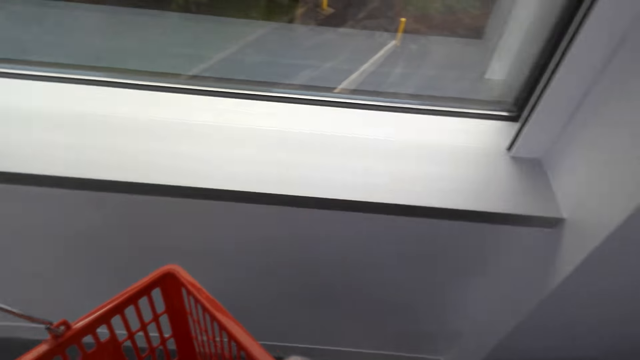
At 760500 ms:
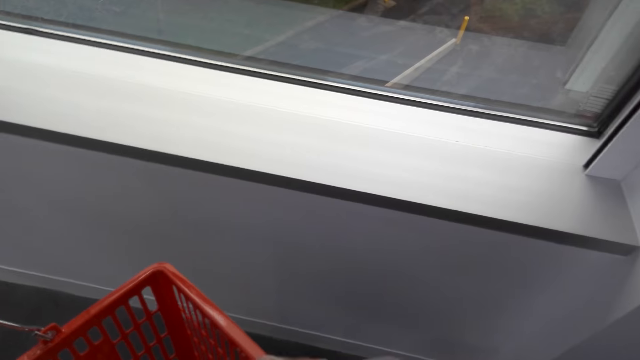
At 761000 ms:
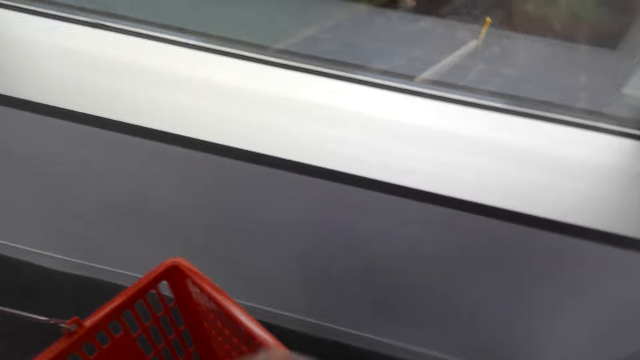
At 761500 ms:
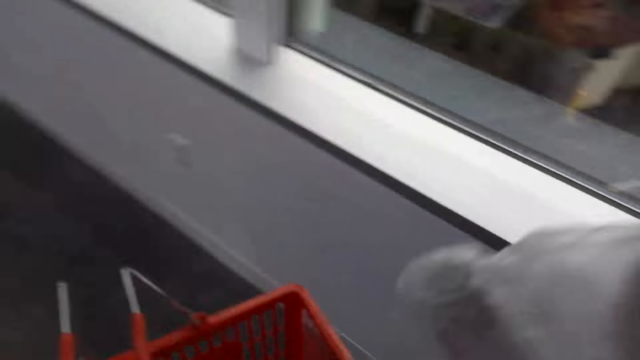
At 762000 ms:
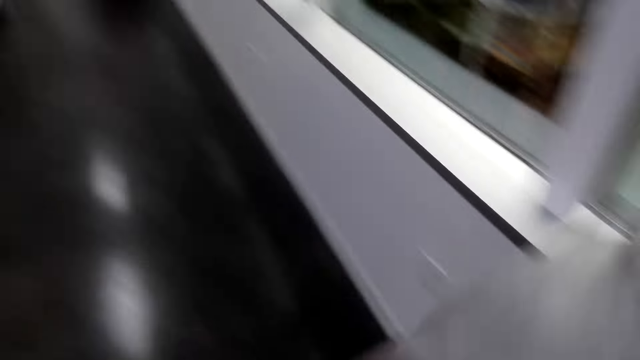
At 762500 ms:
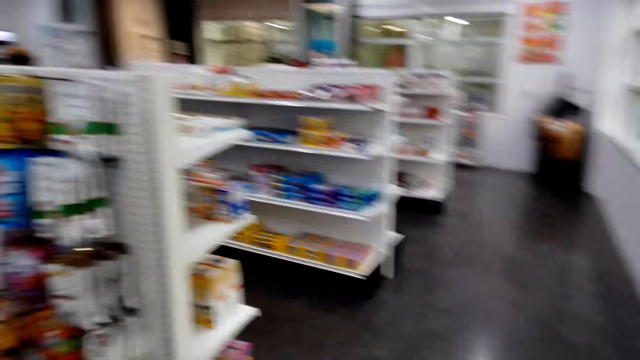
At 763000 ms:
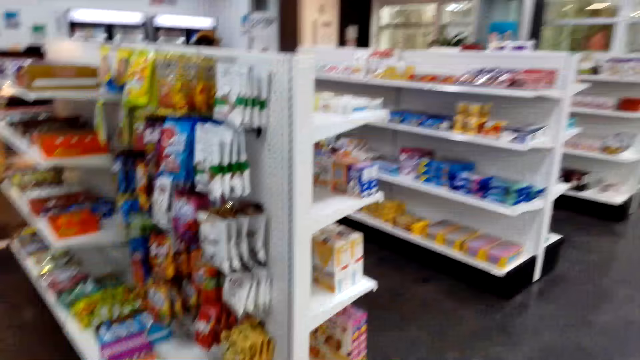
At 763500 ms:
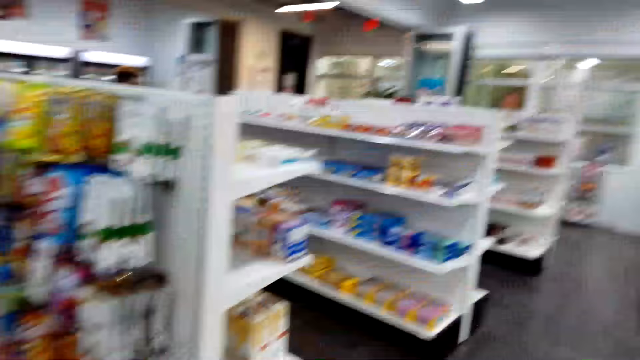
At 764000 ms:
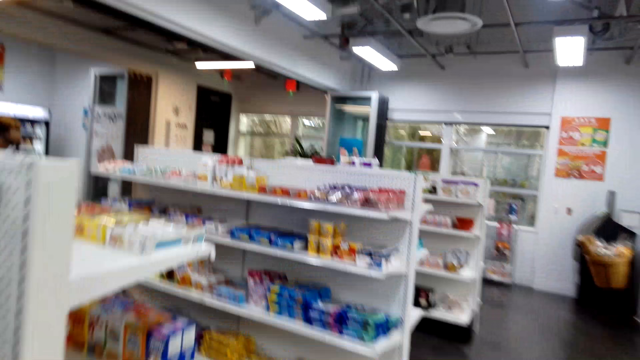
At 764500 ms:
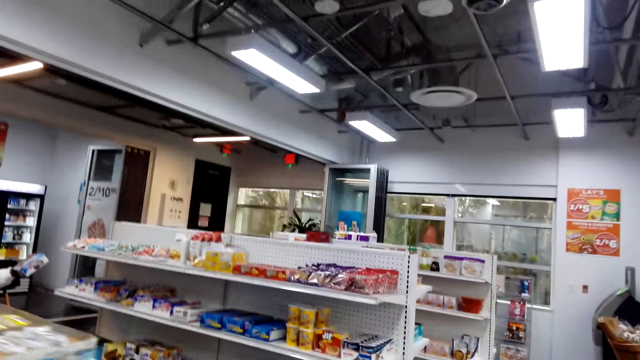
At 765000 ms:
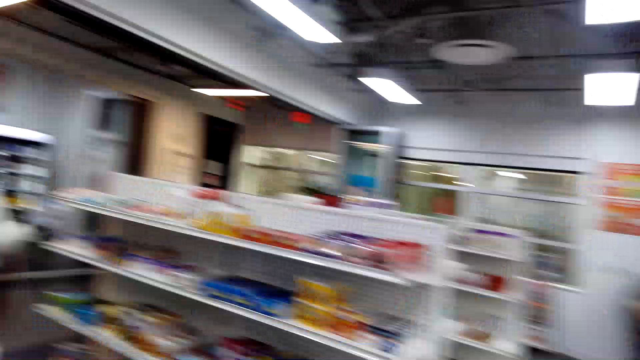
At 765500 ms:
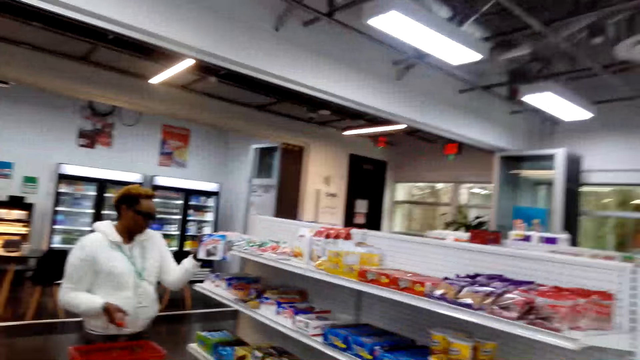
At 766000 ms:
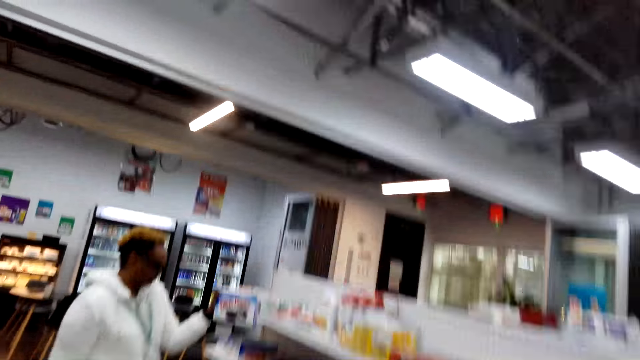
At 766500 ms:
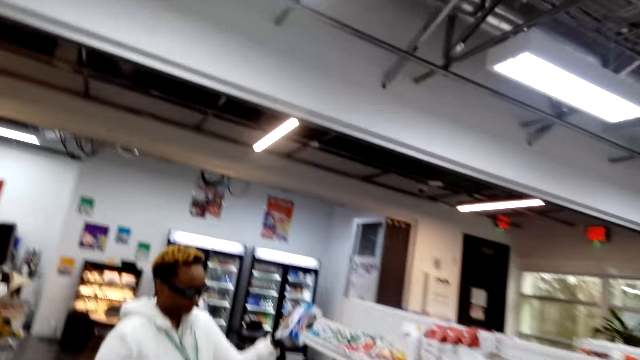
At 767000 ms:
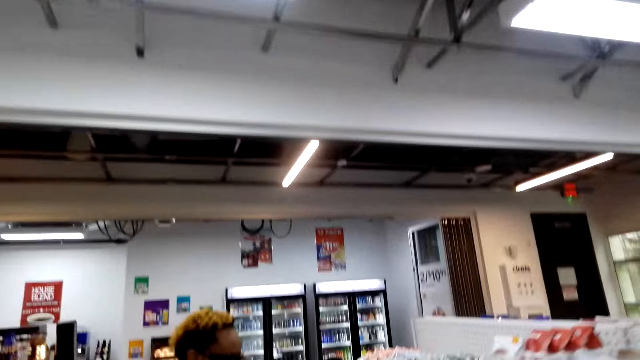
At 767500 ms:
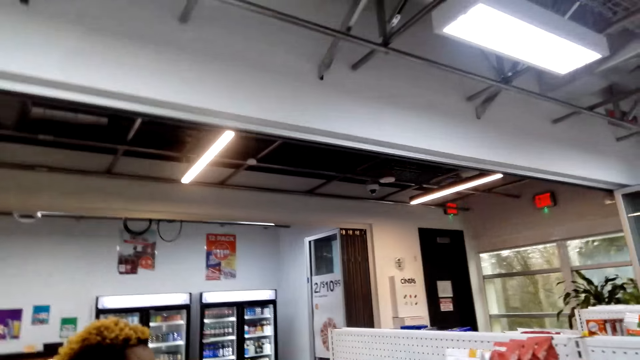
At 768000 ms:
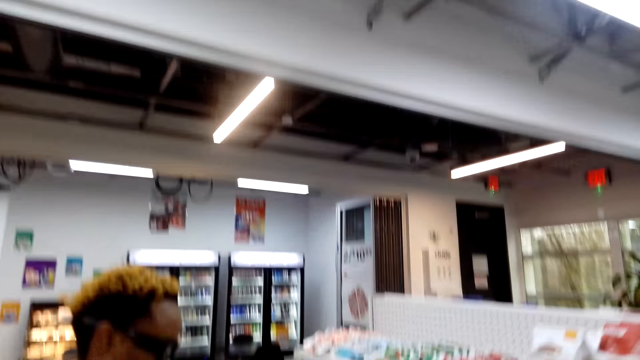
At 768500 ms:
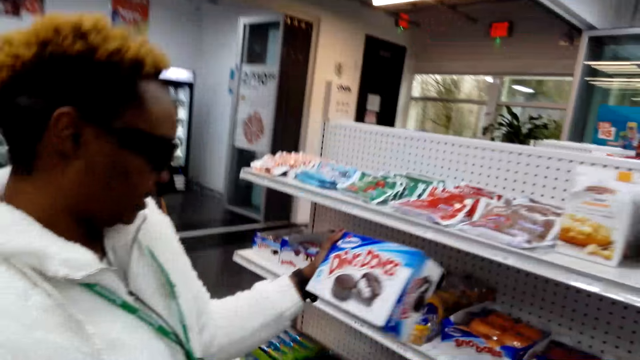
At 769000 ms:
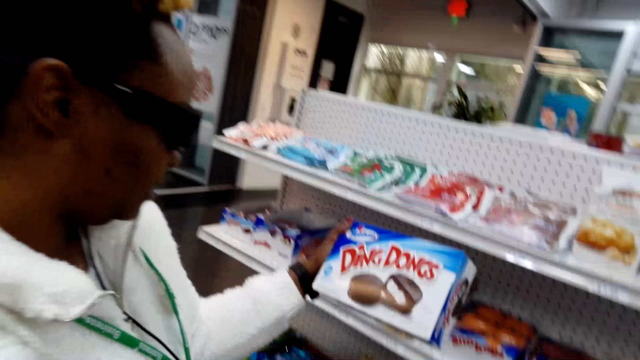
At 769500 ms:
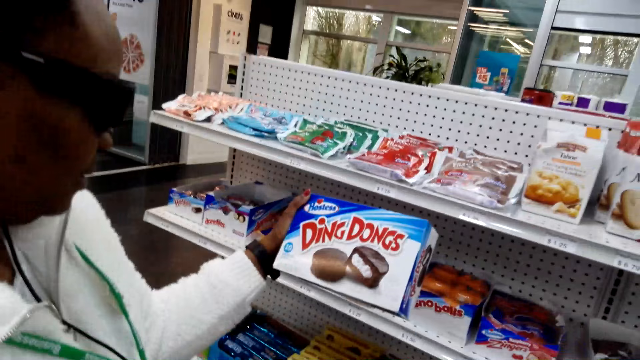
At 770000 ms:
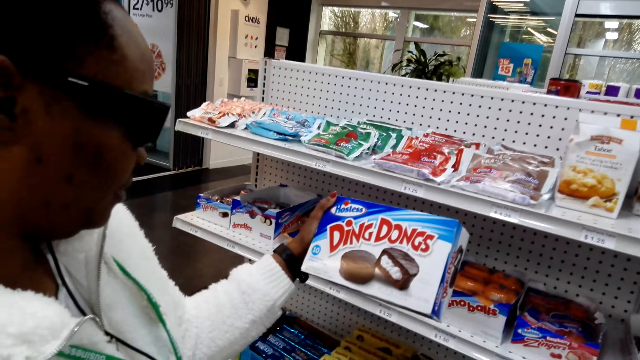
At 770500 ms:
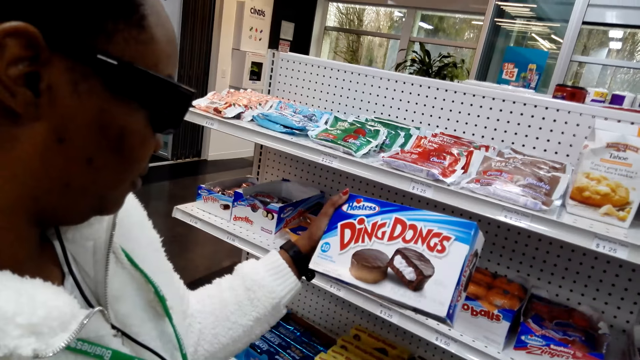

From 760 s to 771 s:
The camera wearer puts the nylon in the basket. They walk around the store. A person picks the chocolate cake. The person holds a ding dong. The camera wearer looks around.

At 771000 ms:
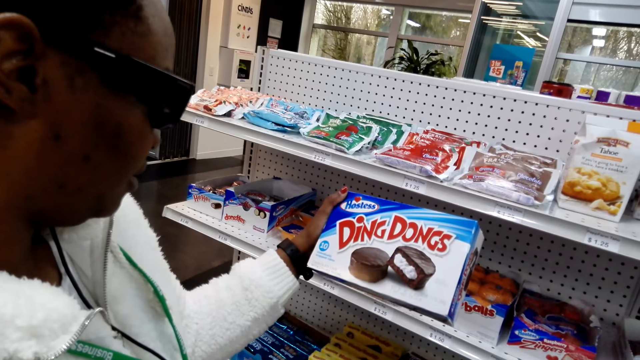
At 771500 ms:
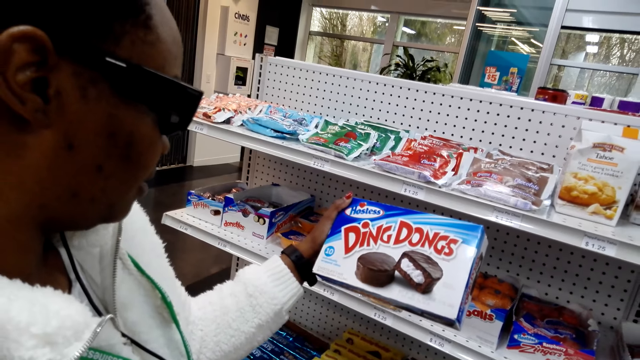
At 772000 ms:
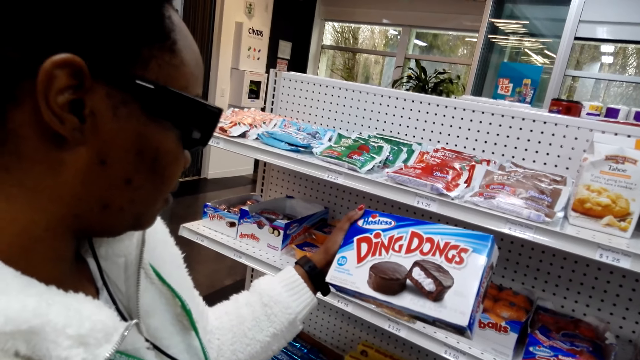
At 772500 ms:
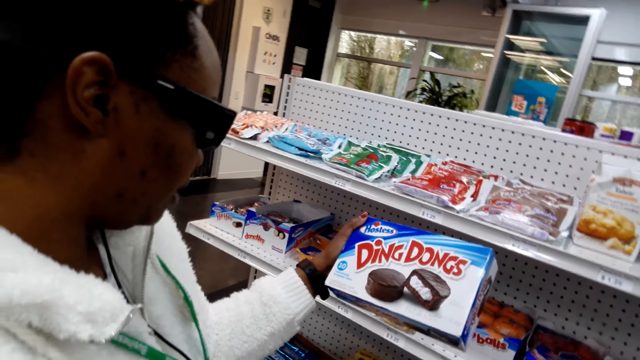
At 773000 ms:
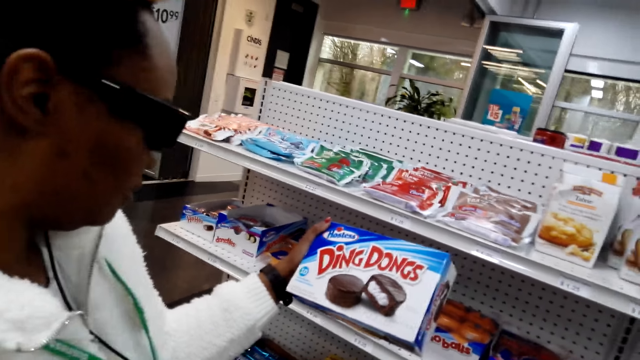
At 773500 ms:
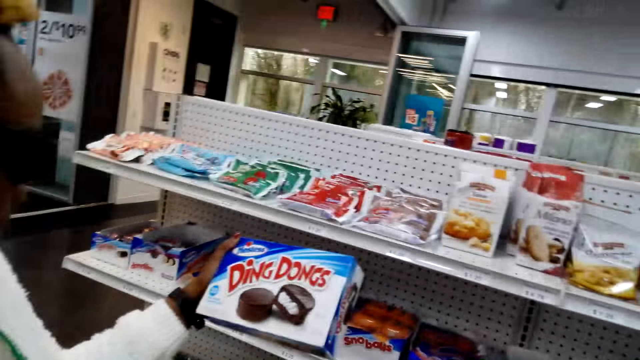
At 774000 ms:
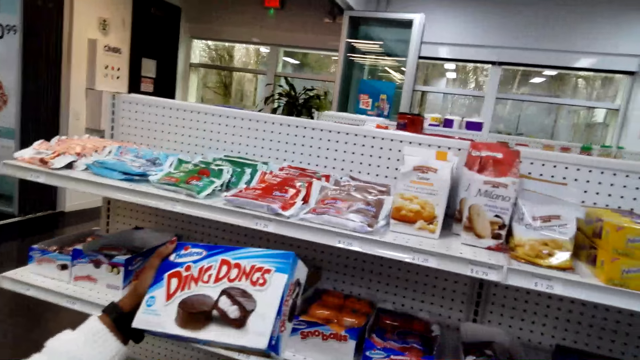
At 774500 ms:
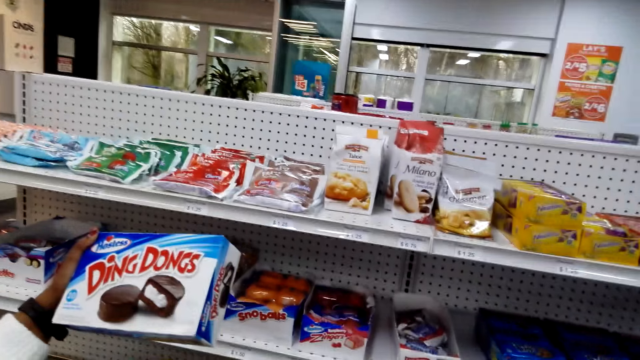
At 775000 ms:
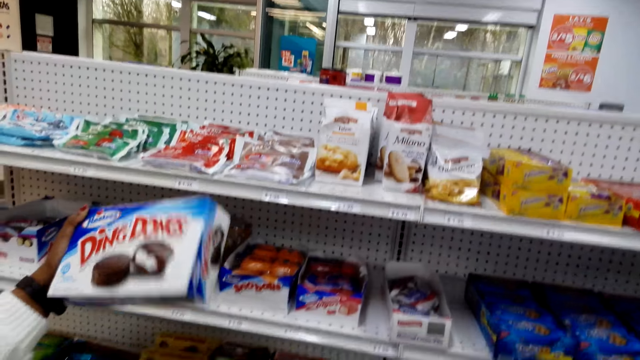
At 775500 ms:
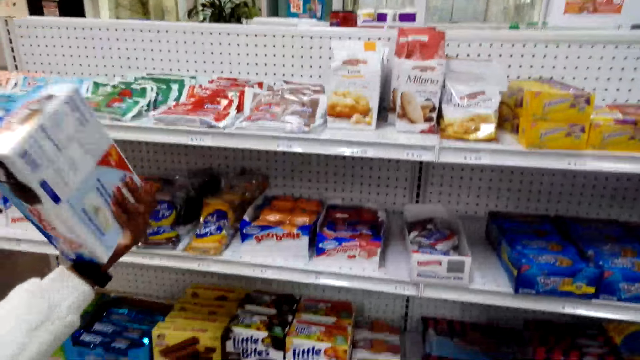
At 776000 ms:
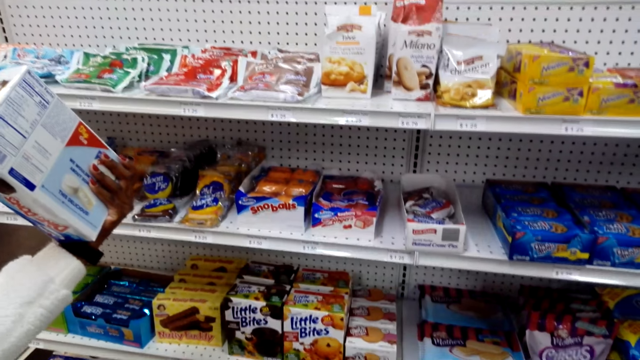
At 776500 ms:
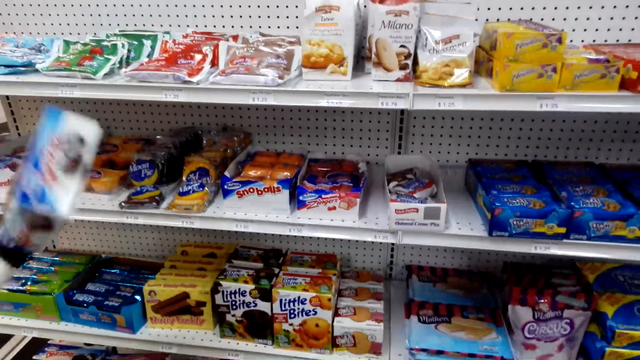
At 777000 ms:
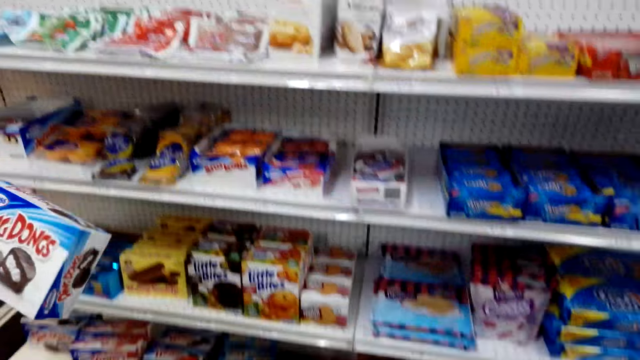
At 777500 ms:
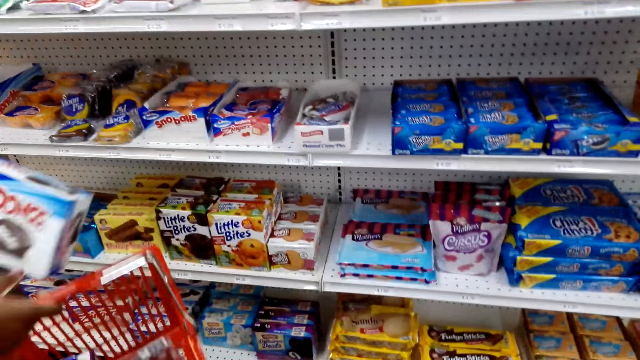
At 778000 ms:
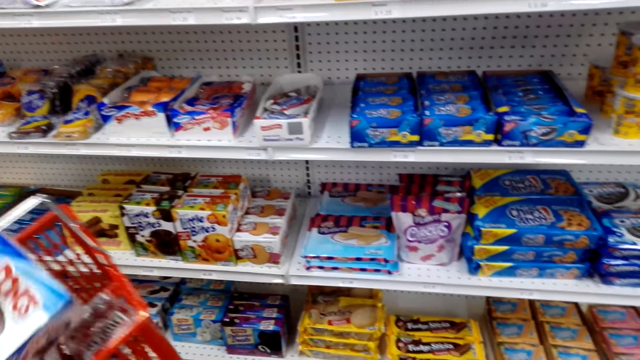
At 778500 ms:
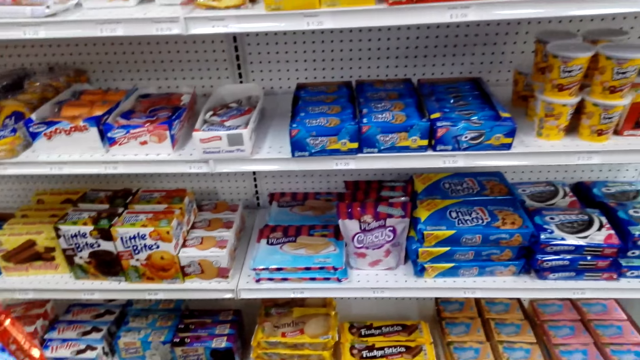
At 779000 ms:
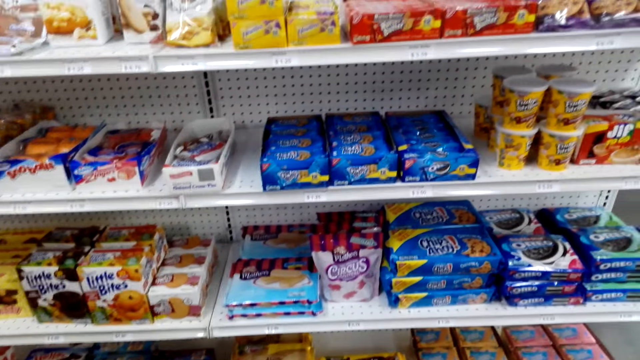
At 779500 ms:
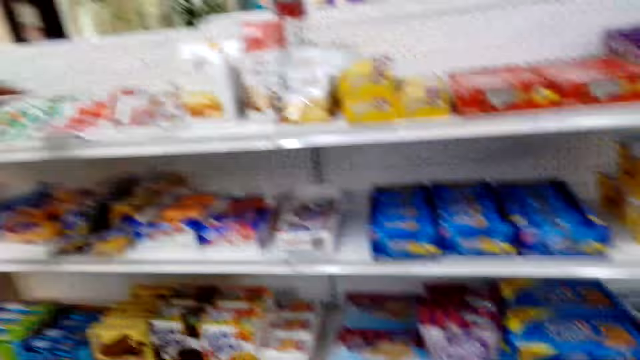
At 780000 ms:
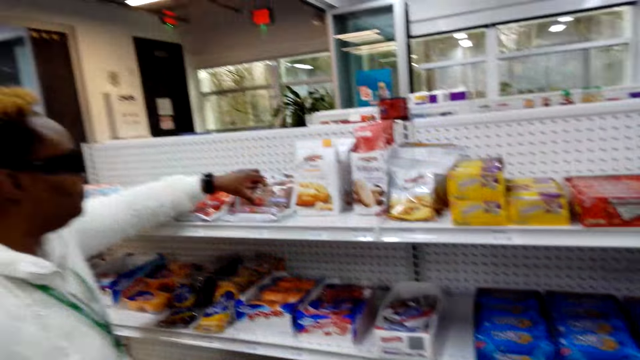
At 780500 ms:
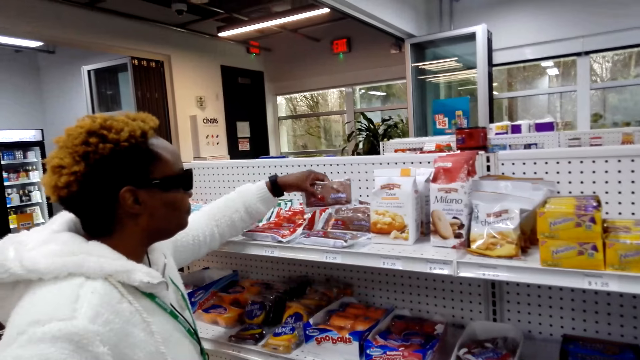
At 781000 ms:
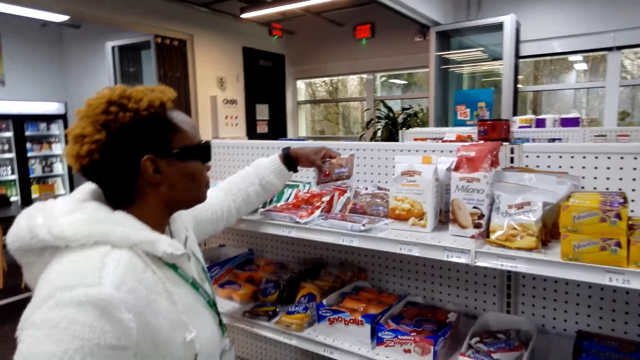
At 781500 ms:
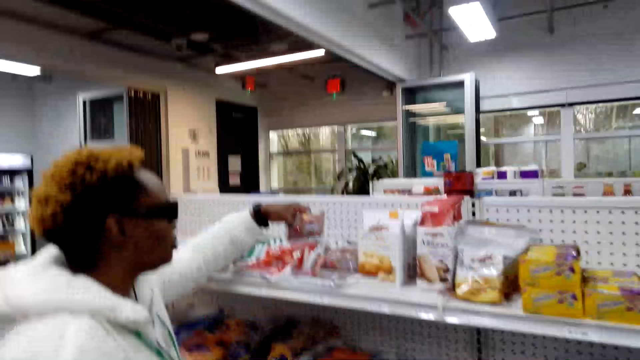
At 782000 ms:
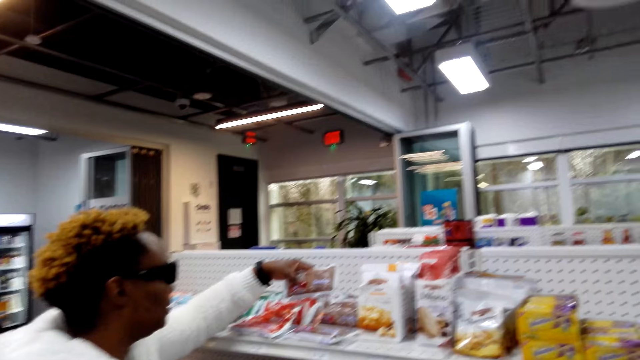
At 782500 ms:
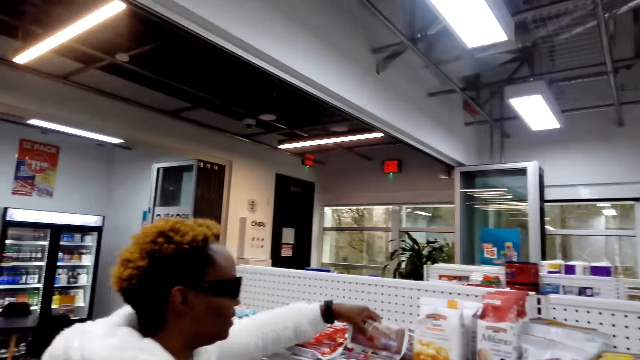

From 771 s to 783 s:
A person holds a ding dong. The person checks the box. The person puts the chocolate cake in the shopping basket. The camera wearer looks around. The person picks the chocolate something.
